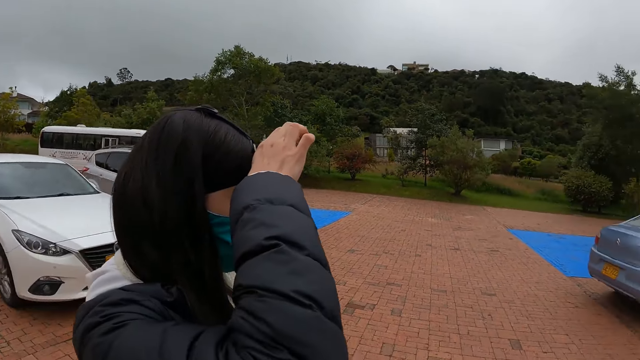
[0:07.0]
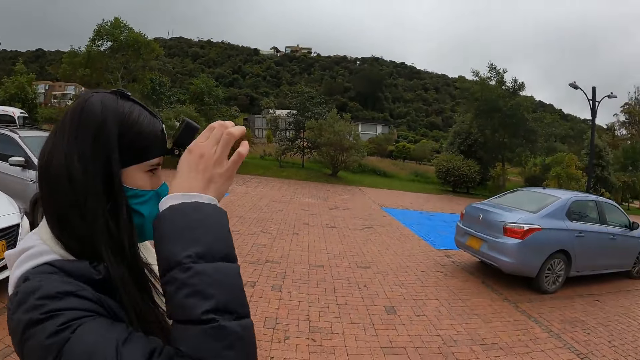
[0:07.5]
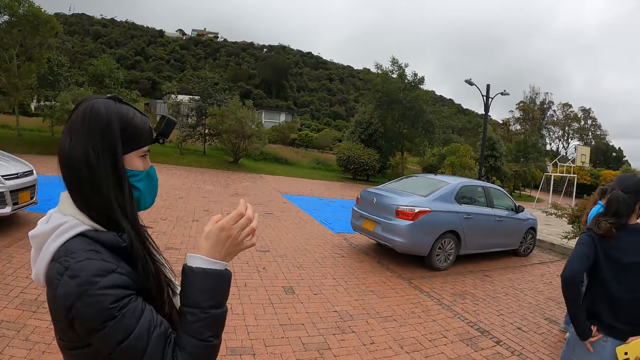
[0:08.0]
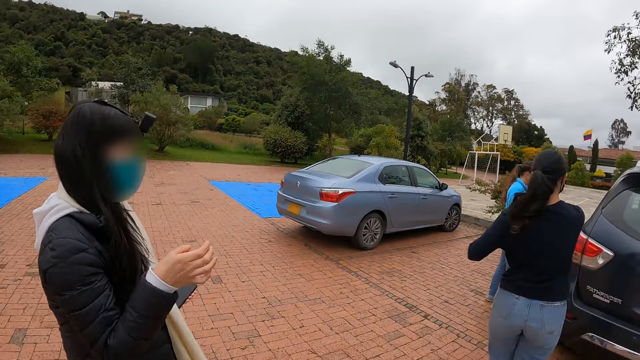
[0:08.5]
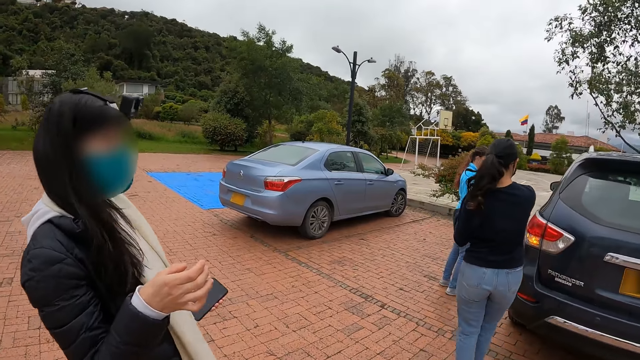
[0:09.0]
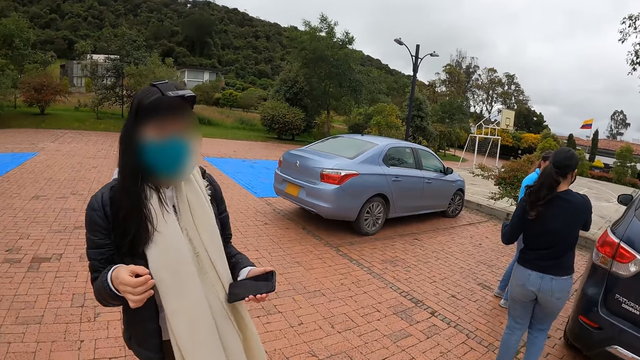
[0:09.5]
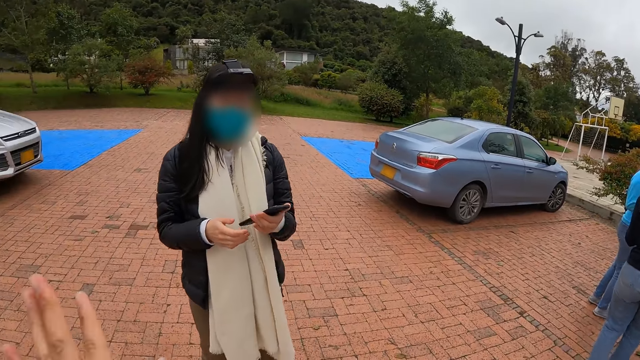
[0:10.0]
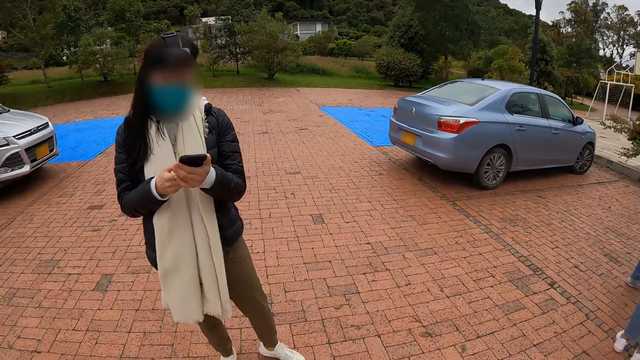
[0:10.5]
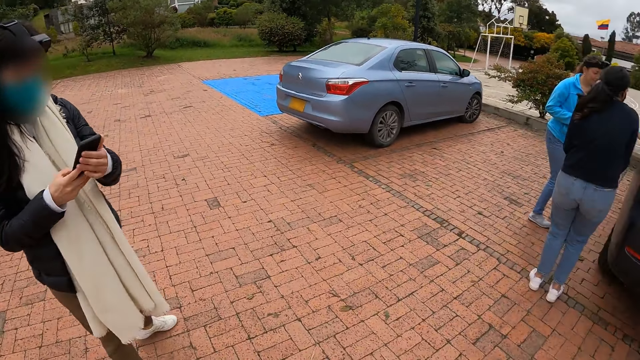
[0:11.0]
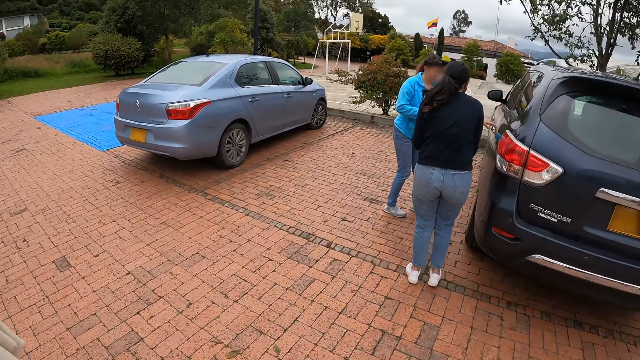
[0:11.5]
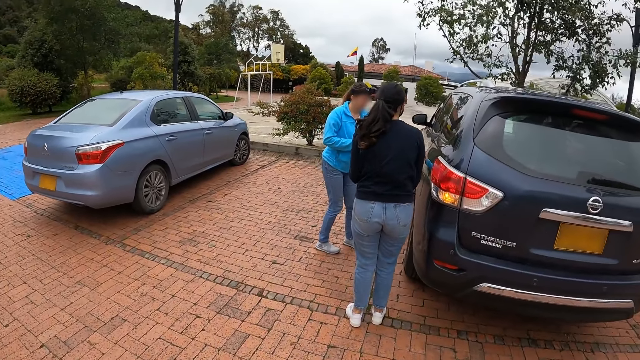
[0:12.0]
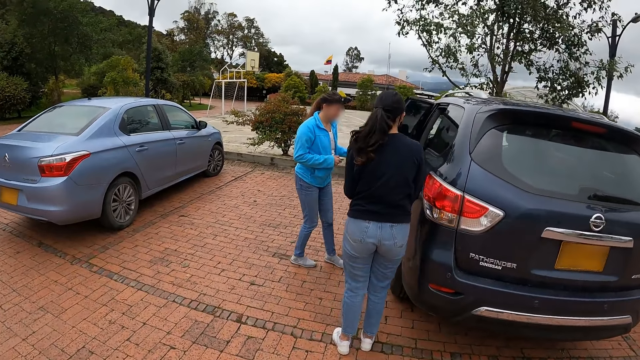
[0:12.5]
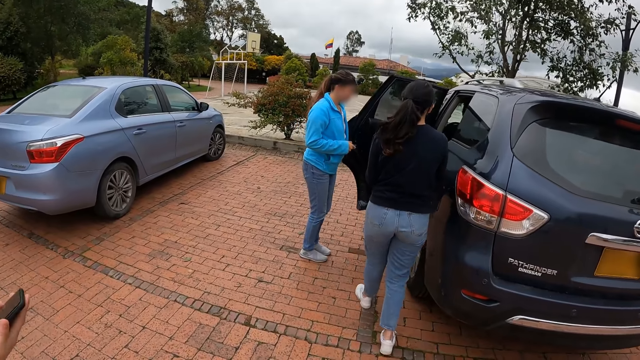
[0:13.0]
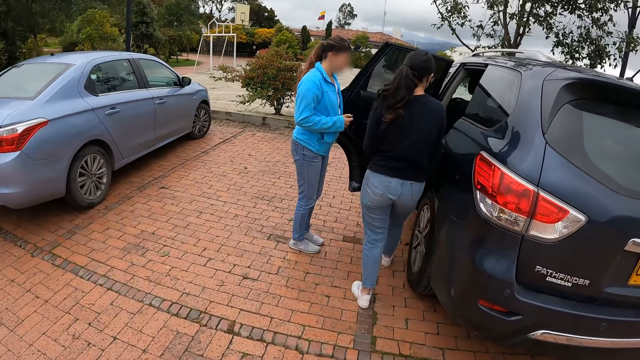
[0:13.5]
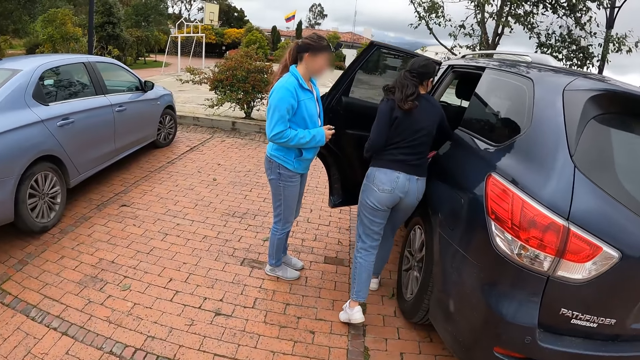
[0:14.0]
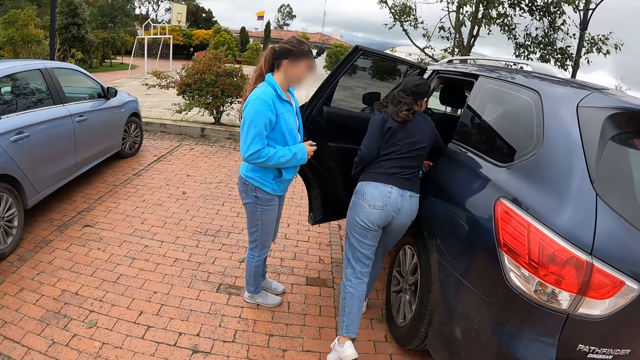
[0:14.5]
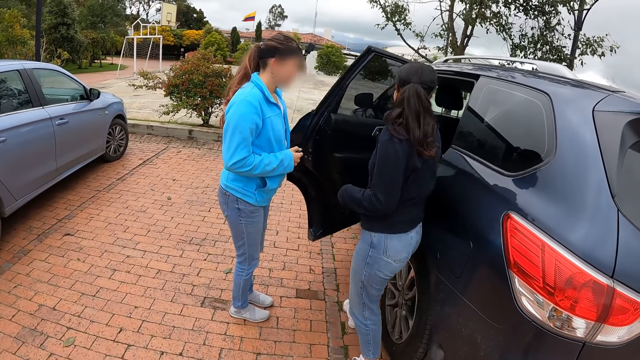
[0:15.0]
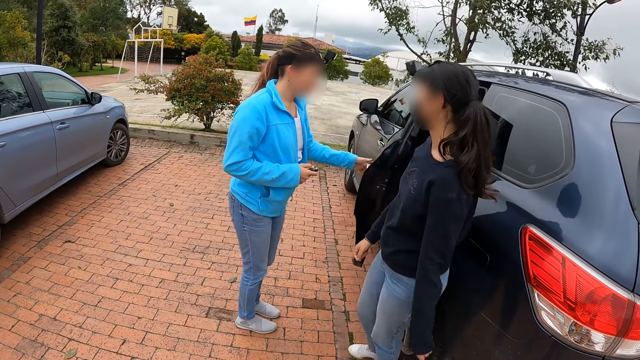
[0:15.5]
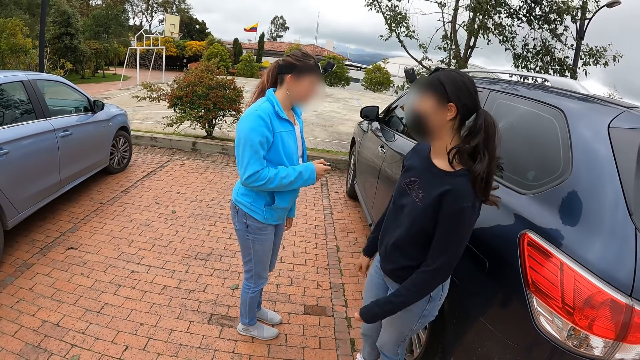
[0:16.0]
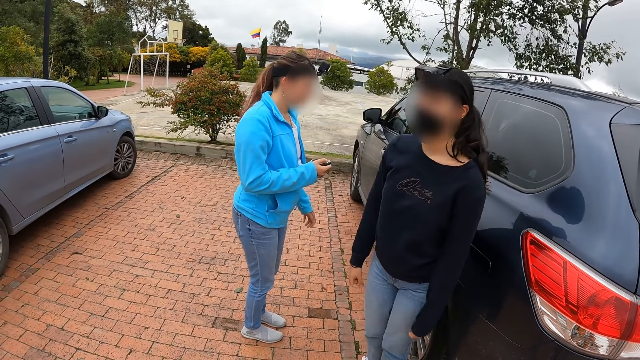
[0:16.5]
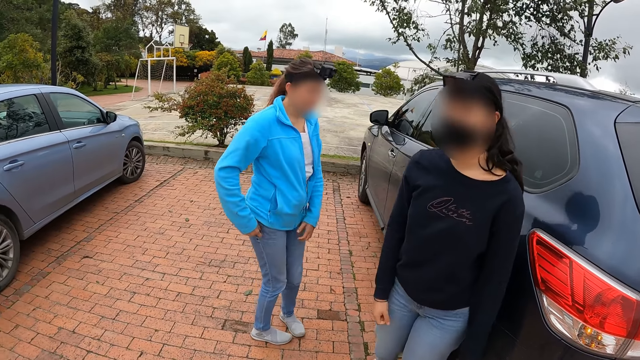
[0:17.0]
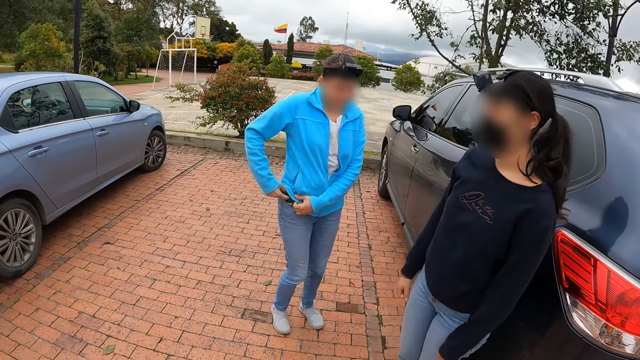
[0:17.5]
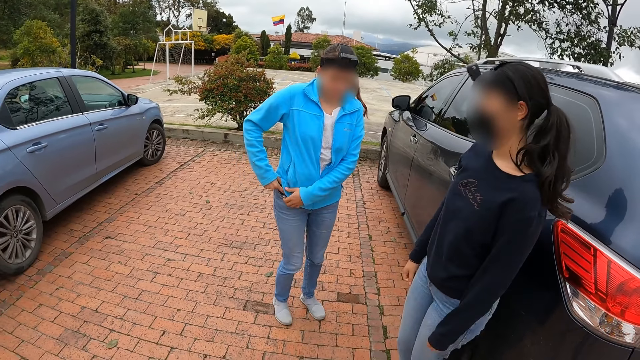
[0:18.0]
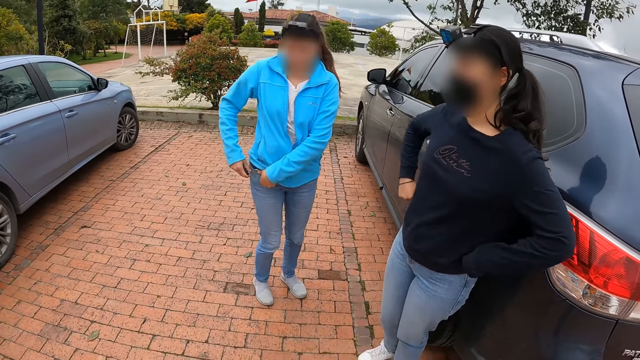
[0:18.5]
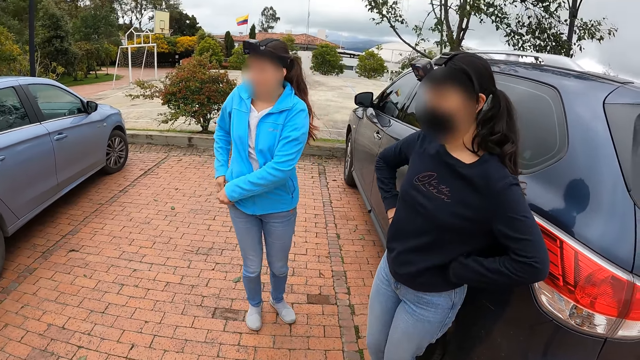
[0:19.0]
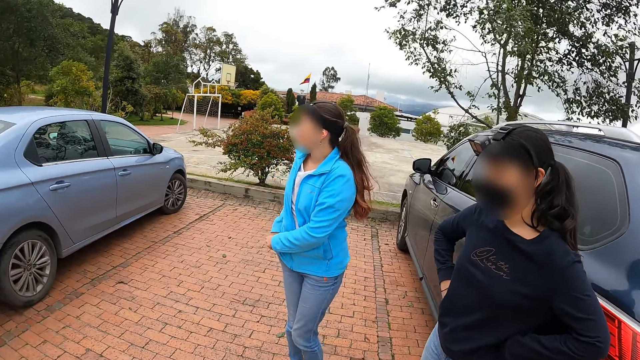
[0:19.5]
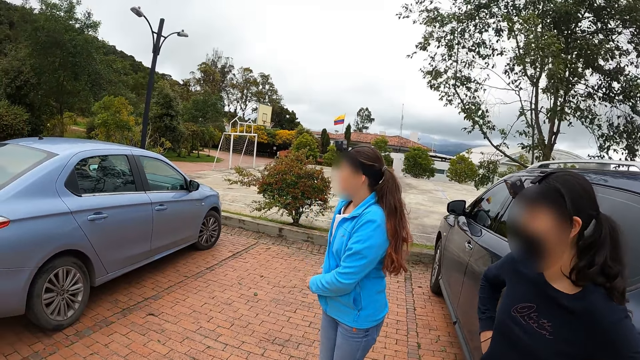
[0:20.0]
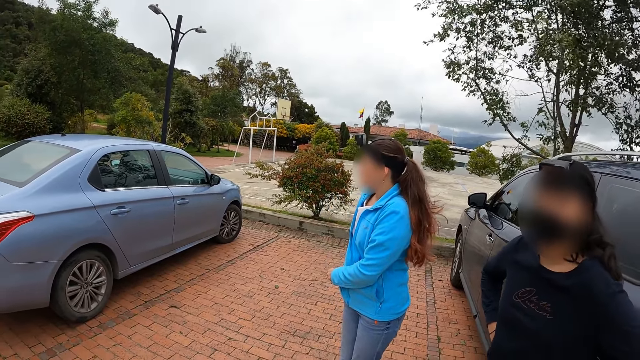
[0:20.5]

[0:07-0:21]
The camera wearer looks around. A woman opens a car door with her left hand. The camera wearer walks on the pavement. Another woman drops a face mask inside the car with her right hand. The first woman closes the car with her left hand. She presses the car key on her right hand. The camera wearer looks at a girl. The first woman puts the car key inside her jacket with her right hand.

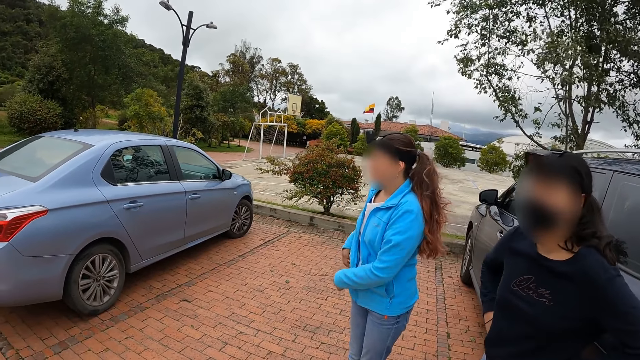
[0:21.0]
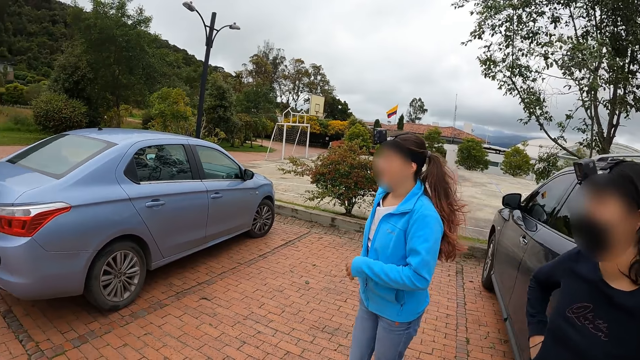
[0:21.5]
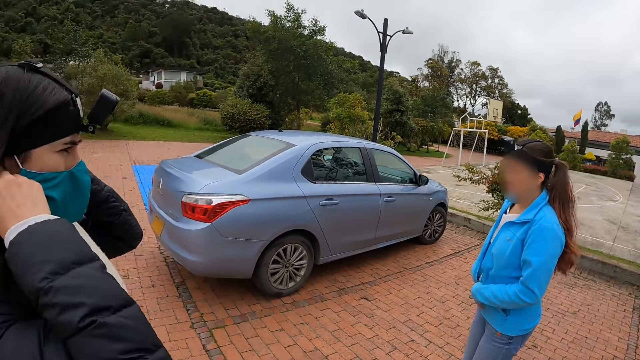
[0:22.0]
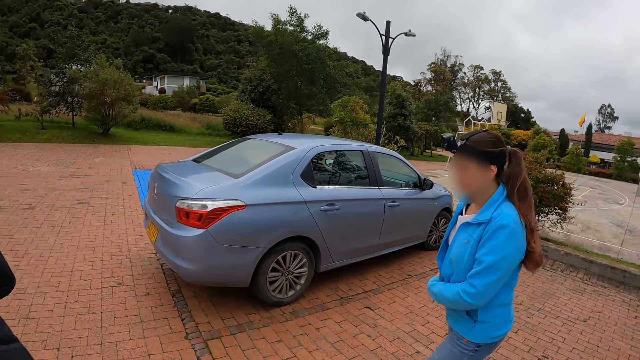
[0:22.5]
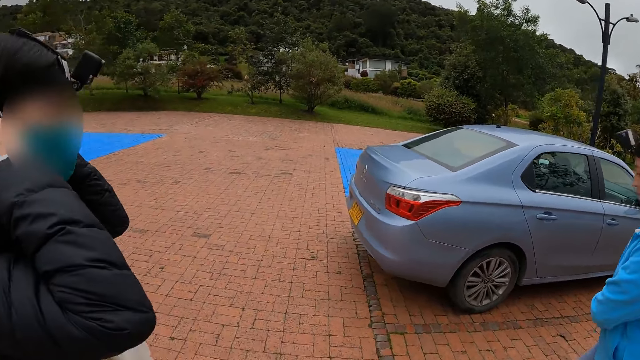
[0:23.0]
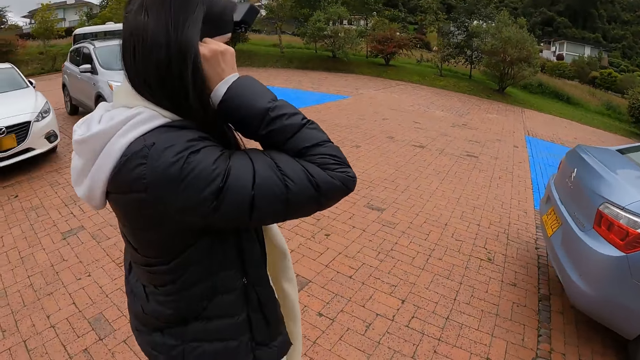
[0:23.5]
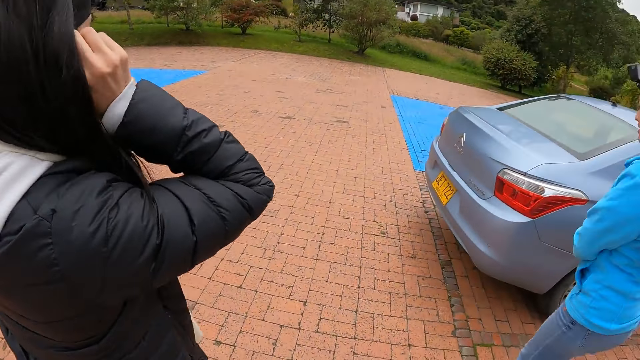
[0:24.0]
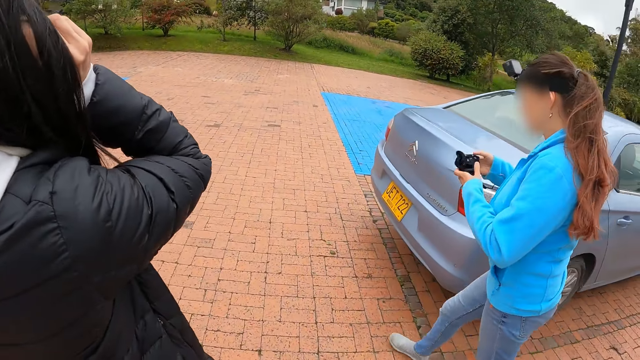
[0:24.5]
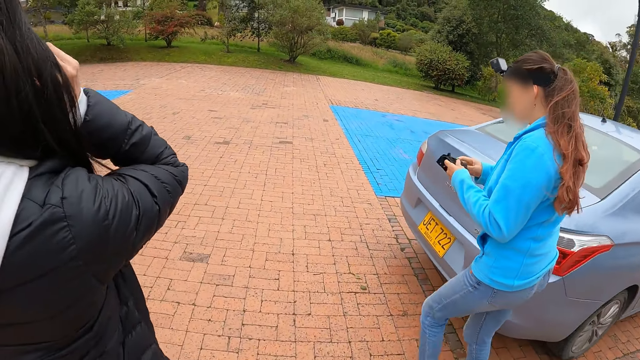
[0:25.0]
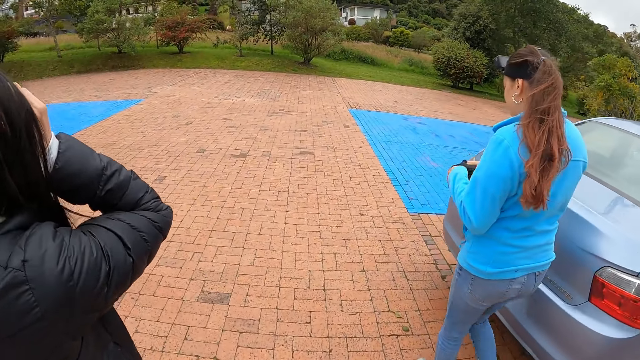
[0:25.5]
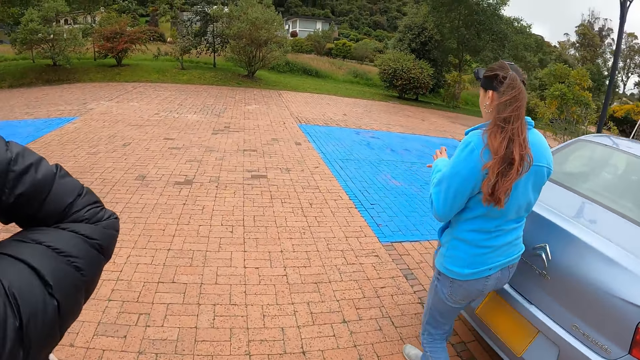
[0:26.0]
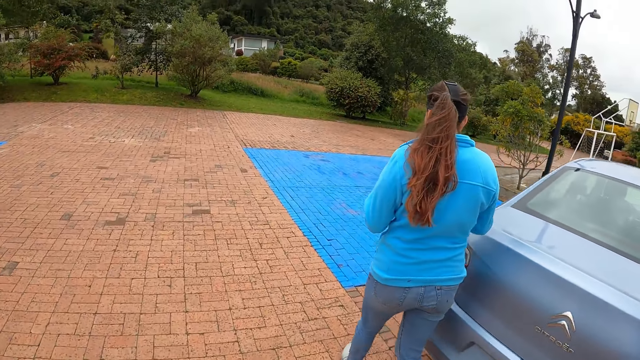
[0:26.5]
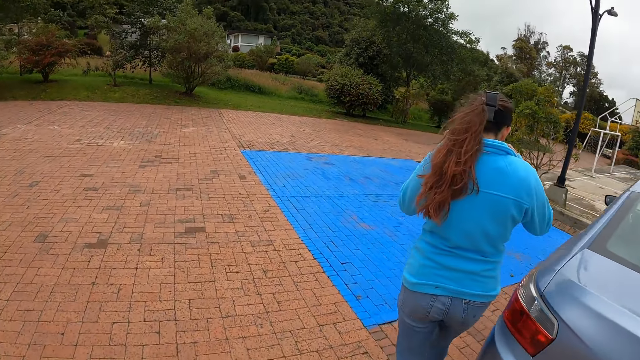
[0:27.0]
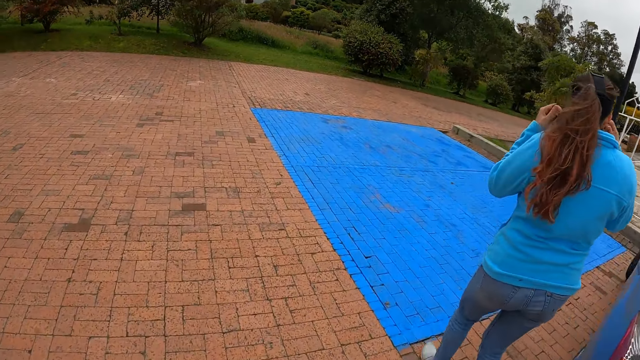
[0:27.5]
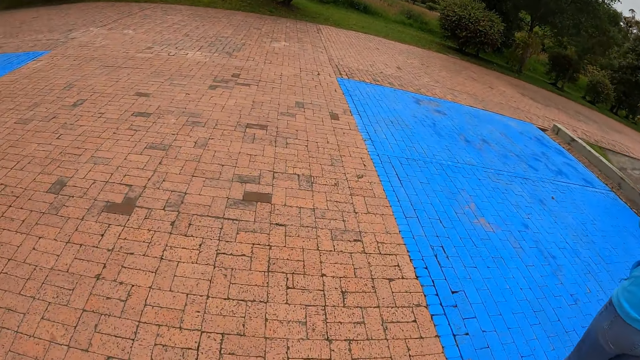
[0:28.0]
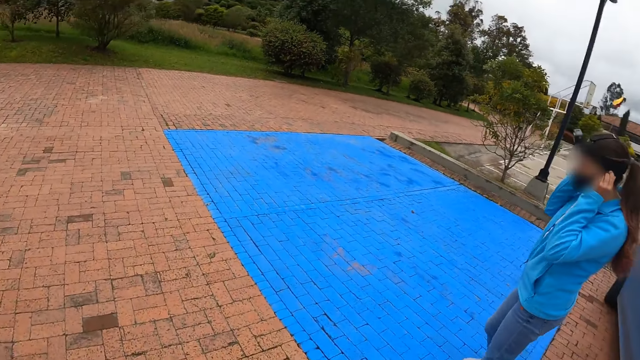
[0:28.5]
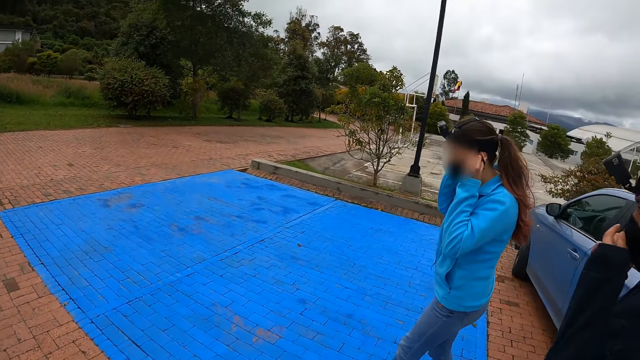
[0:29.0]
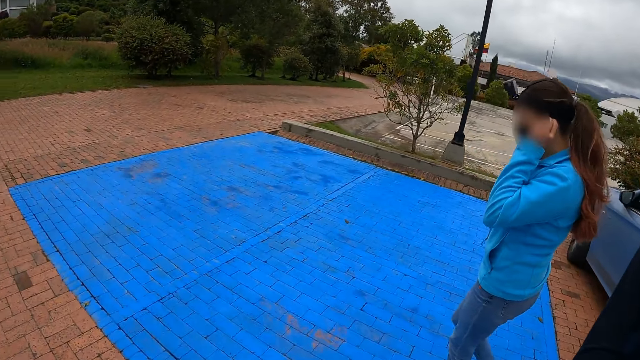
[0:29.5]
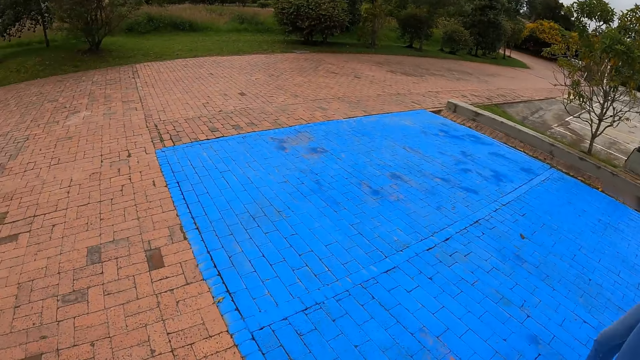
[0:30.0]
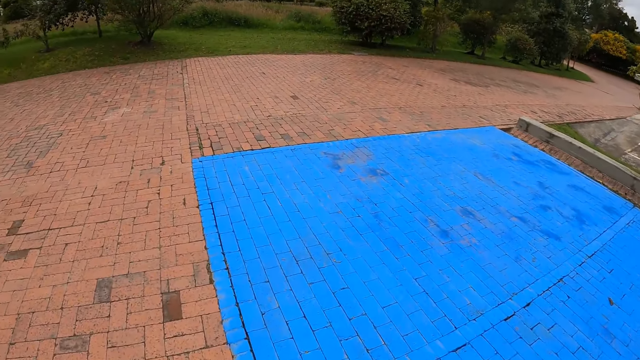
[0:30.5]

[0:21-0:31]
A woman brings out a nose mask from her jacket with her right hand. The camera wearer walks on the pavement. The woman wears the nose mask on her face with both hands.
